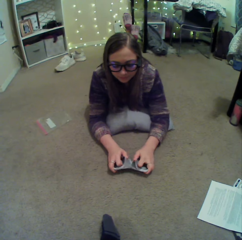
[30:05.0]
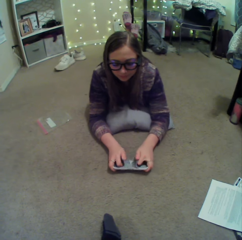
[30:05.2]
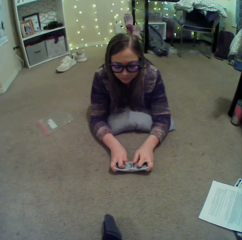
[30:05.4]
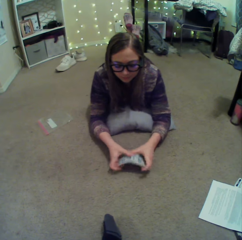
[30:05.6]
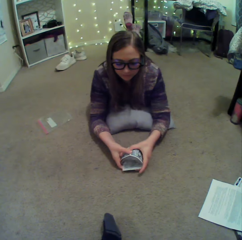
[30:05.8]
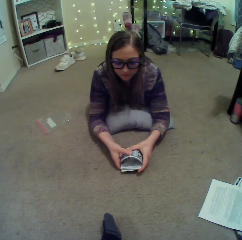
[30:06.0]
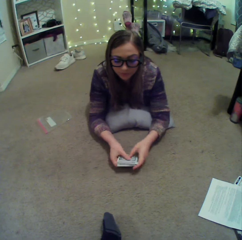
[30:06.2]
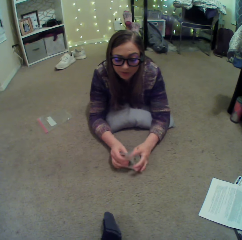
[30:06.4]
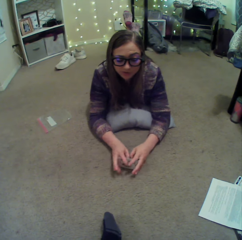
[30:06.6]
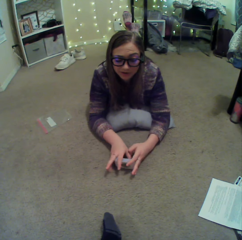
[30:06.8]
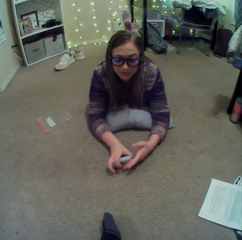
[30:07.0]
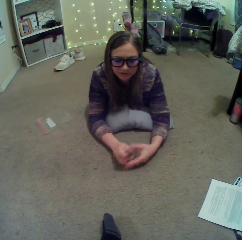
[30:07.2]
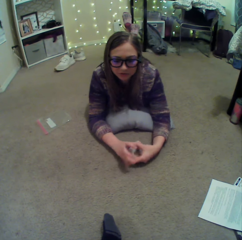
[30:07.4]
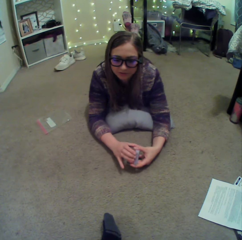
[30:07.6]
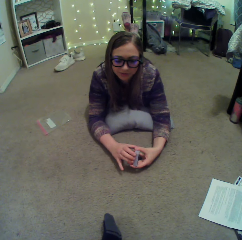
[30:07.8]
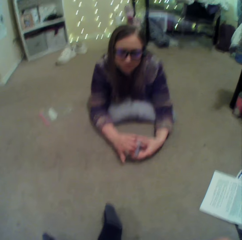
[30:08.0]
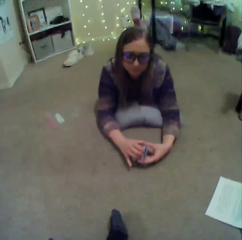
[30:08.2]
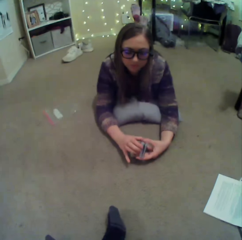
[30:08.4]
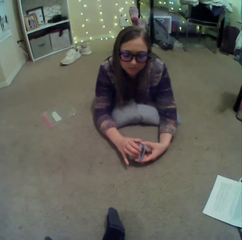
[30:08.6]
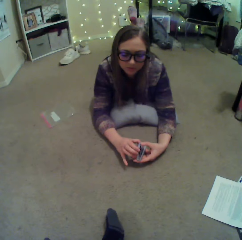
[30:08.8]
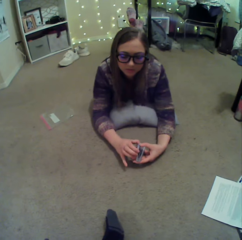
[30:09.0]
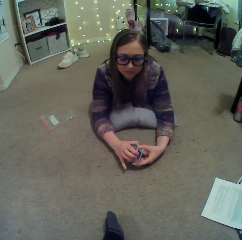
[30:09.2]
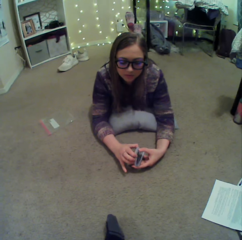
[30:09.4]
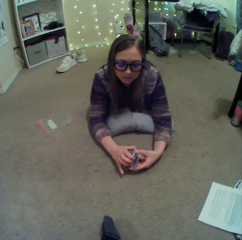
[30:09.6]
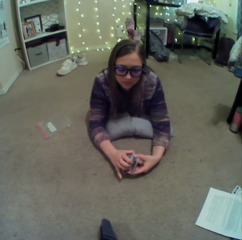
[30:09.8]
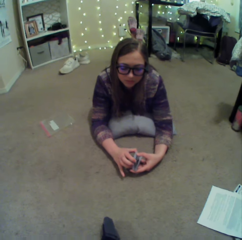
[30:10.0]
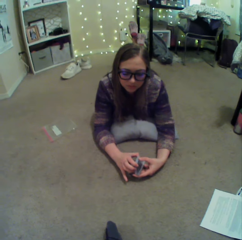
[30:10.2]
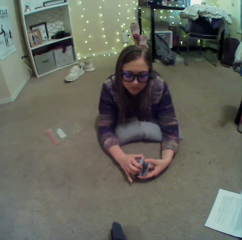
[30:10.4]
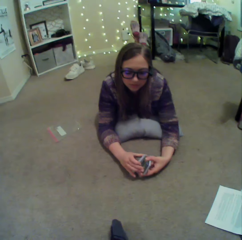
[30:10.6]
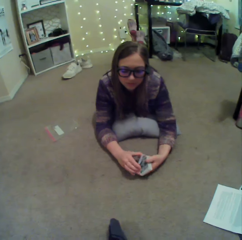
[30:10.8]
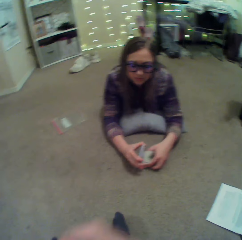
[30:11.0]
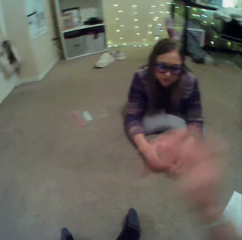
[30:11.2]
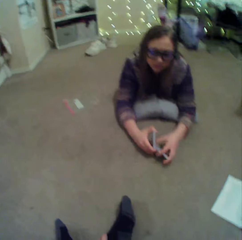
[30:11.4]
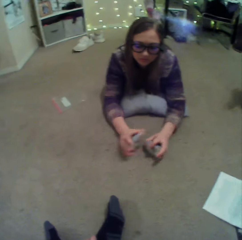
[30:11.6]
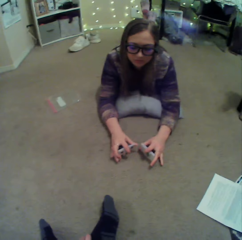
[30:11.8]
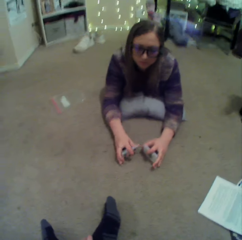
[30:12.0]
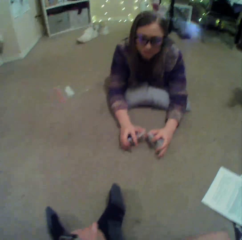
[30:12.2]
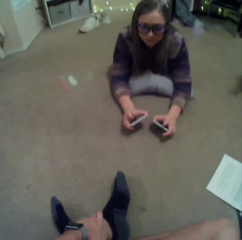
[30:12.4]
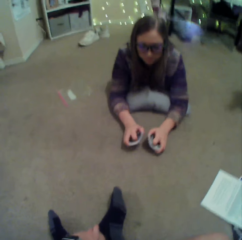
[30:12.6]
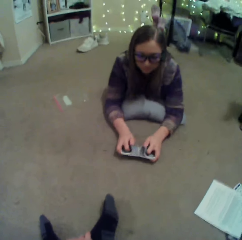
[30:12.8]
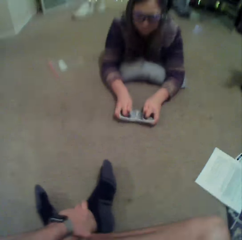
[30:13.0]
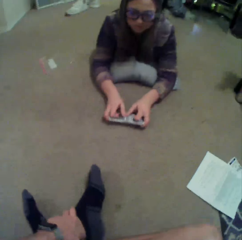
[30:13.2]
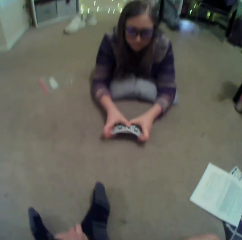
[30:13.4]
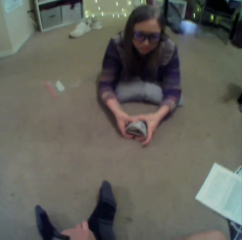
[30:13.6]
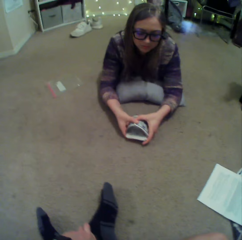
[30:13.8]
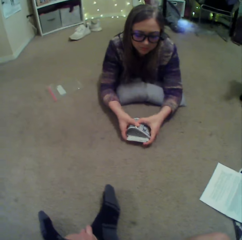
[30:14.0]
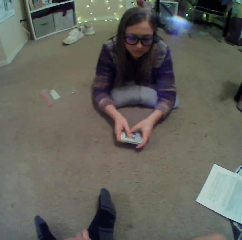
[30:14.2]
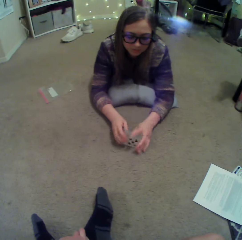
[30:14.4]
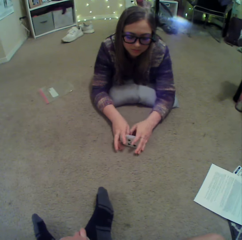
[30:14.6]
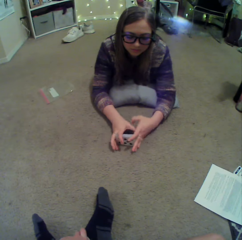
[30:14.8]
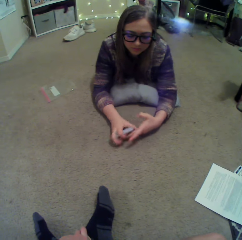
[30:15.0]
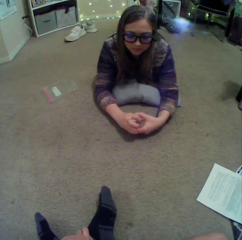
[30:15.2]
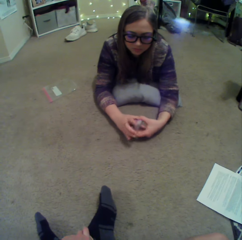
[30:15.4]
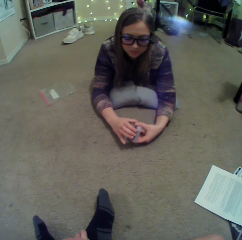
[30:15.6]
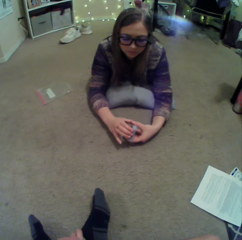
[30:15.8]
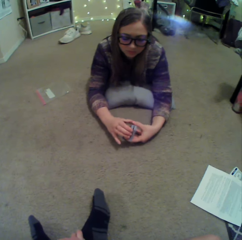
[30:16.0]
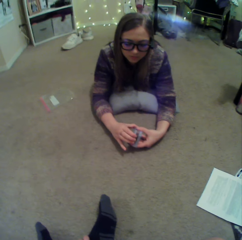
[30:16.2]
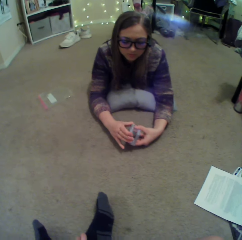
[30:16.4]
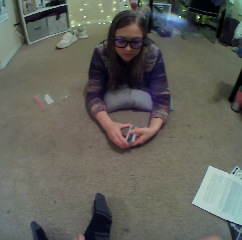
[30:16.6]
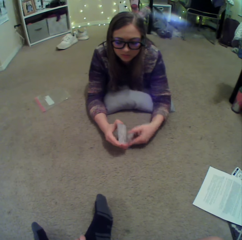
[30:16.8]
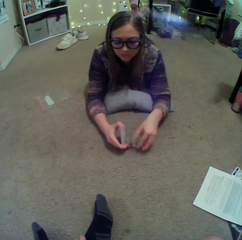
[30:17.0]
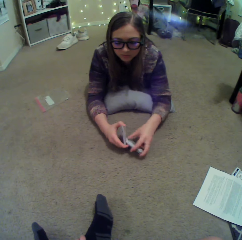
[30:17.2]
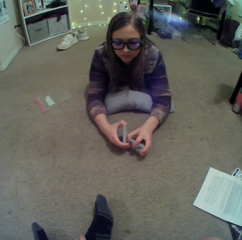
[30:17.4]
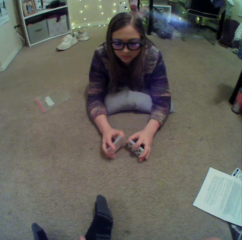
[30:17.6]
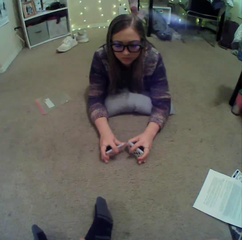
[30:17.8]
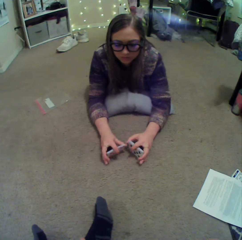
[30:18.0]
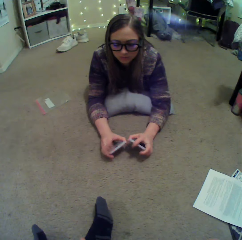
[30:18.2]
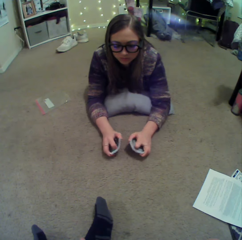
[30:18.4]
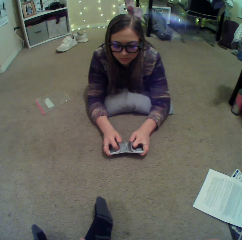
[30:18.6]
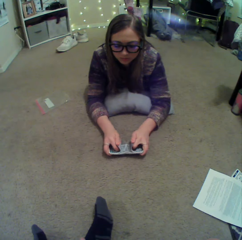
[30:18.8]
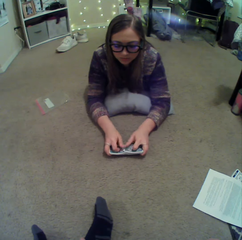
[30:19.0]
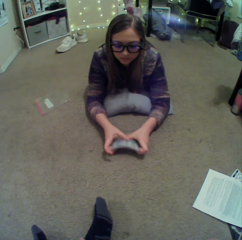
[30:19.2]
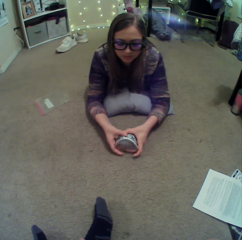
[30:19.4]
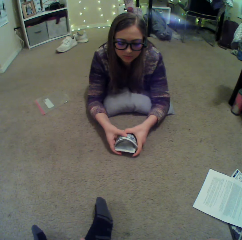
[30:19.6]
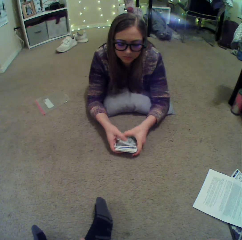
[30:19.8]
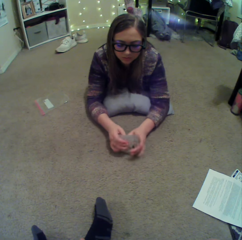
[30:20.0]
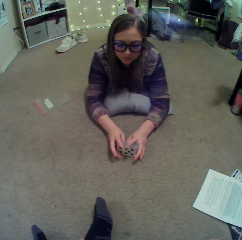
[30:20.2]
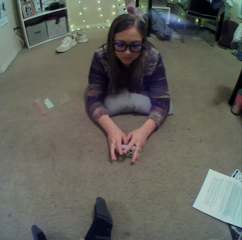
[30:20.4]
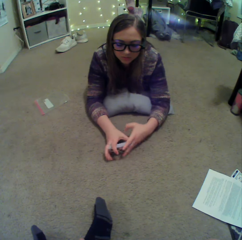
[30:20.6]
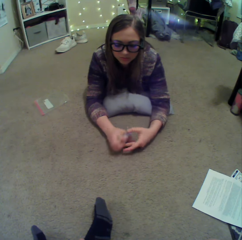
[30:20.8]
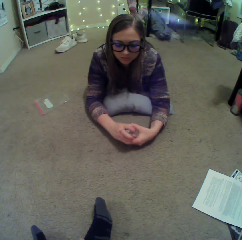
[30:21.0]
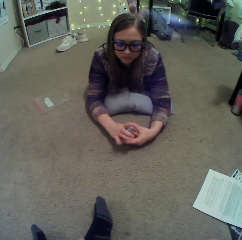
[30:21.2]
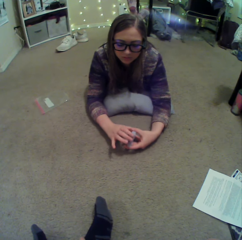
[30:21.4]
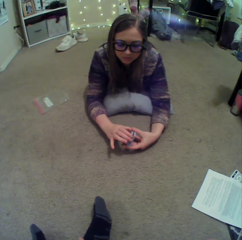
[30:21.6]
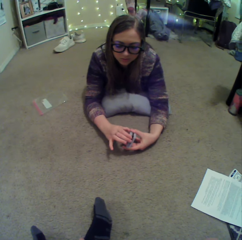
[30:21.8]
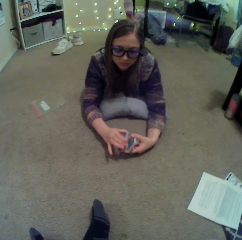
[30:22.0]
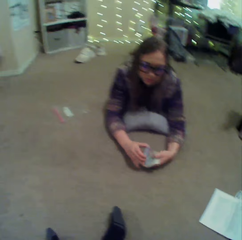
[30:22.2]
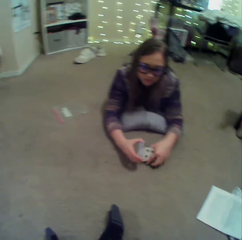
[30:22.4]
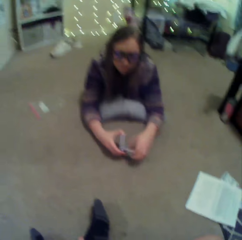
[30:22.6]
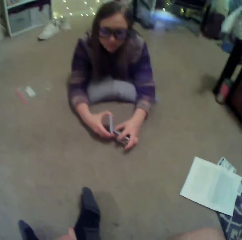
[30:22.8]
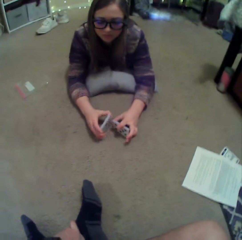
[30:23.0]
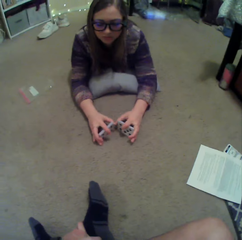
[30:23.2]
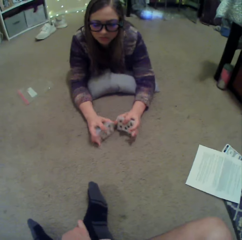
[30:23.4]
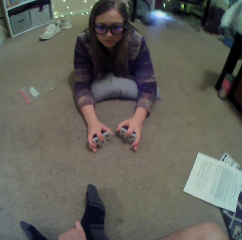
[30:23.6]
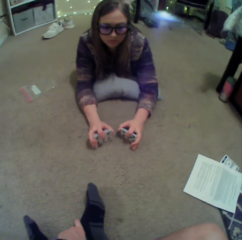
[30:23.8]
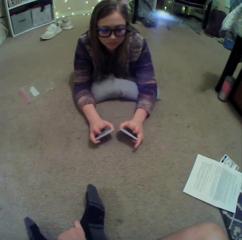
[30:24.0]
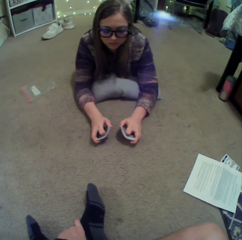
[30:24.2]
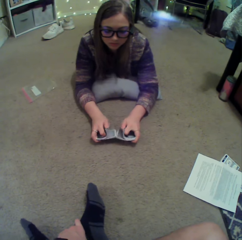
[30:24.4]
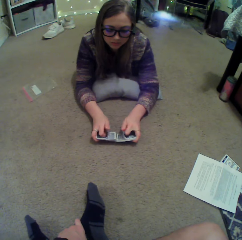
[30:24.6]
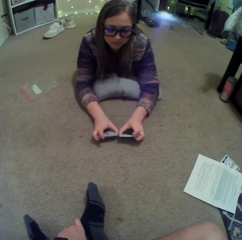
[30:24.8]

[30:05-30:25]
A person mixes cards on the floor. The person converses with the camera wearer. The camera wearer touches the face. The person mixes the cards on the floor. The person mixes the cards on the floor again. The person plays with the cards. The person mixes the cards on the floor.

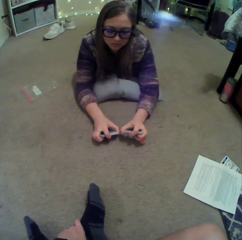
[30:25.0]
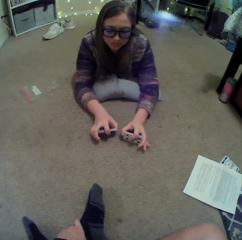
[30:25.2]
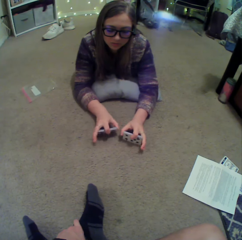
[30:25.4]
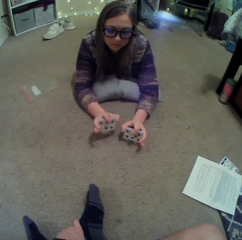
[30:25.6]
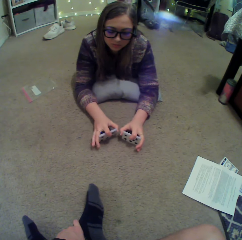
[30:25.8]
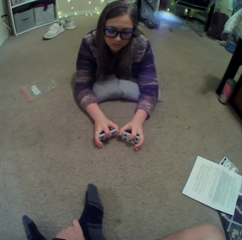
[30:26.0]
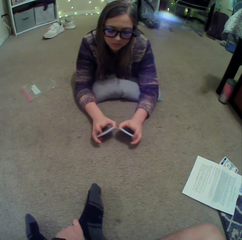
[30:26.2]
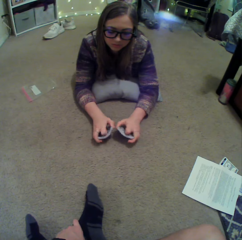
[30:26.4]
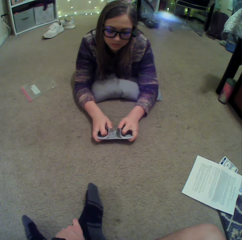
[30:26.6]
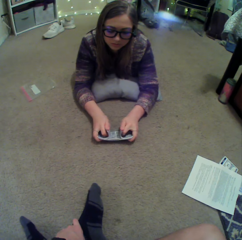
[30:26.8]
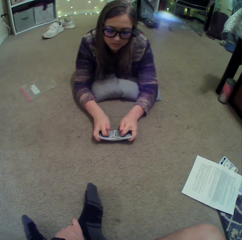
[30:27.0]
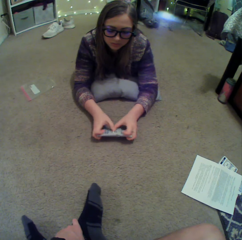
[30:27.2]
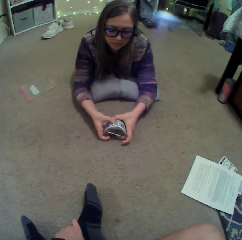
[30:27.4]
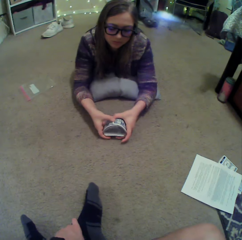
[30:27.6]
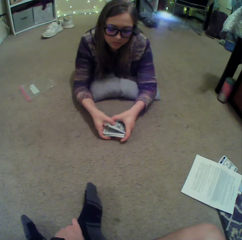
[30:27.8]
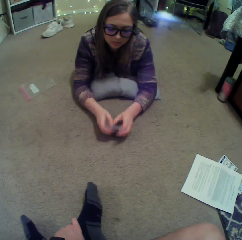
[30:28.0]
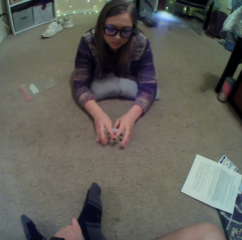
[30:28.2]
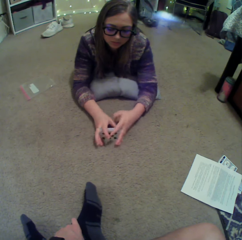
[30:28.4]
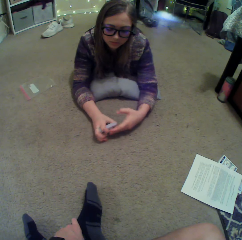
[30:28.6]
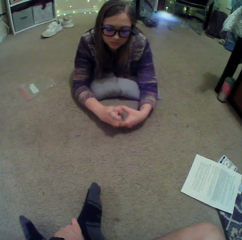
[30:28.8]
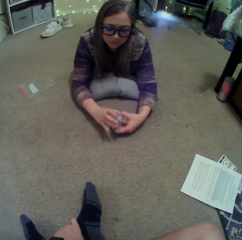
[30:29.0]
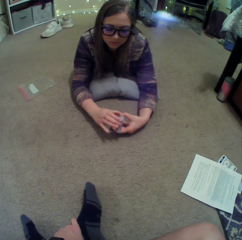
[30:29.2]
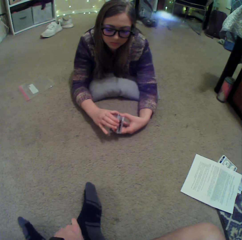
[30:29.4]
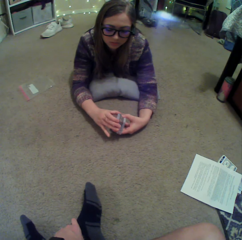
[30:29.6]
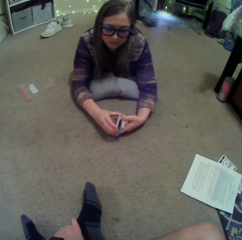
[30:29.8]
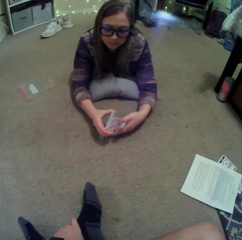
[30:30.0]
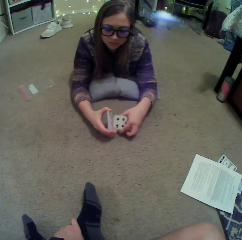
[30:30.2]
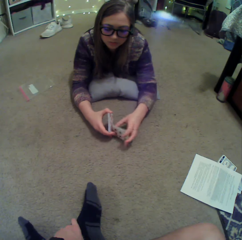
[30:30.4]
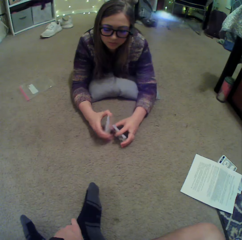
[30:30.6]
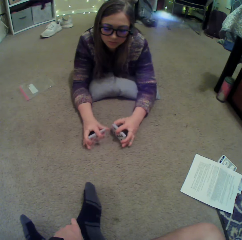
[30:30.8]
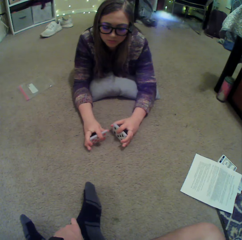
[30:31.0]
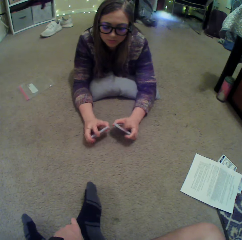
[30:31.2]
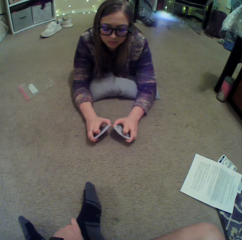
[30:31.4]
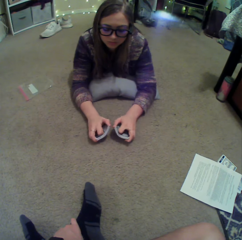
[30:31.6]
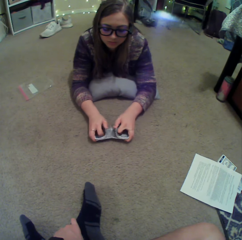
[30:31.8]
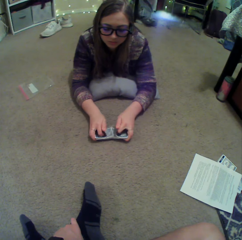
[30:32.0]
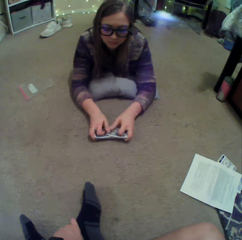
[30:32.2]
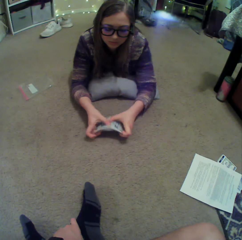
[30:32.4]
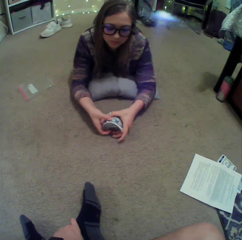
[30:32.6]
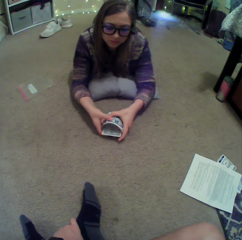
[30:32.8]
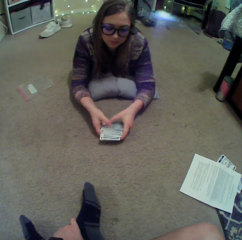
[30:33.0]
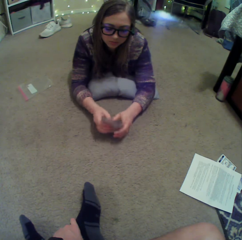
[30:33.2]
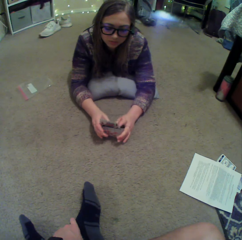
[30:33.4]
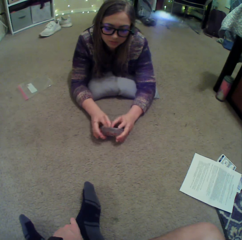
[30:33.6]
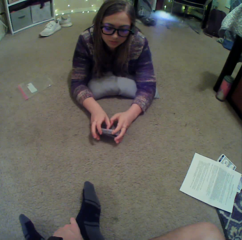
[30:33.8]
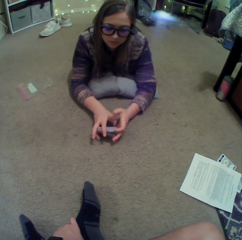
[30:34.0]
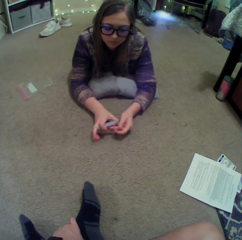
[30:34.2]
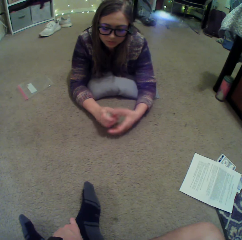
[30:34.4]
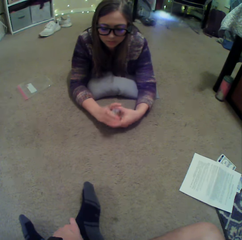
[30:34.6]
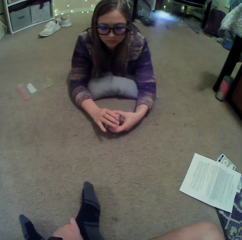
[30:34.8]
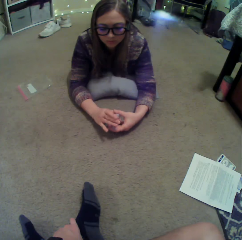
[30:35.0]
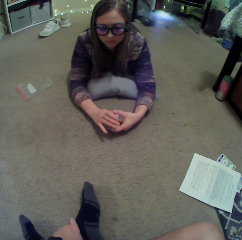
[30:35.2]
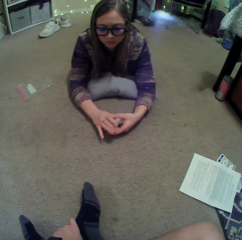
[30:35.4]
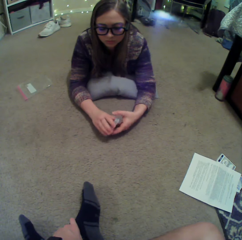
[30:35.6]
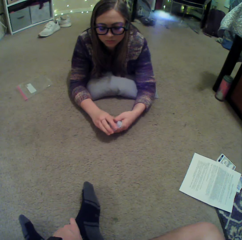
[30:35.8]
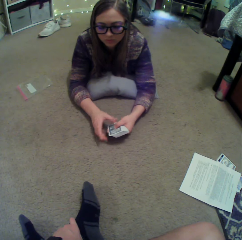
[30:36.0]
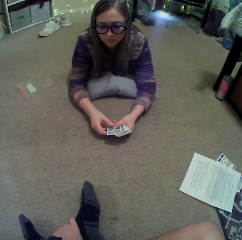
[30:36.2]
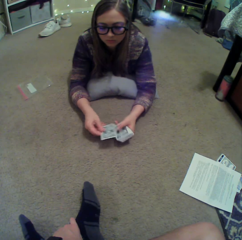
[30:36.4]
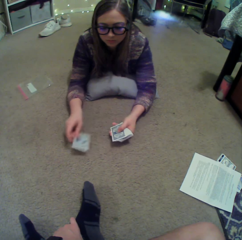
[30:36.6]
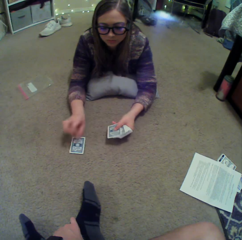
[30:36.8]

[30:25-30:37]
A person mixes cards on the floor repeatedly.
